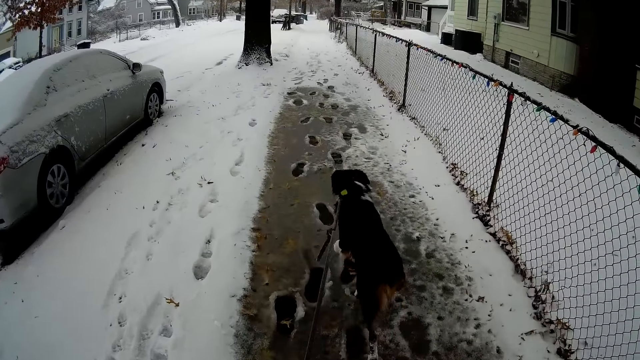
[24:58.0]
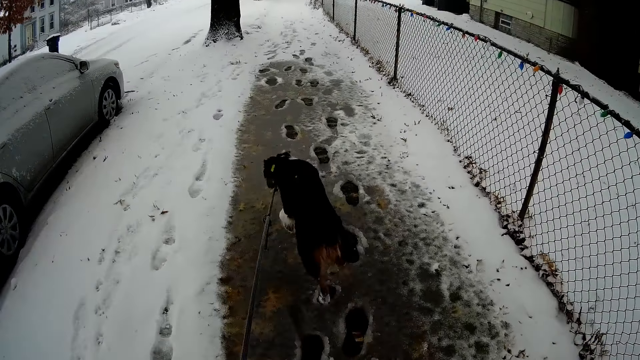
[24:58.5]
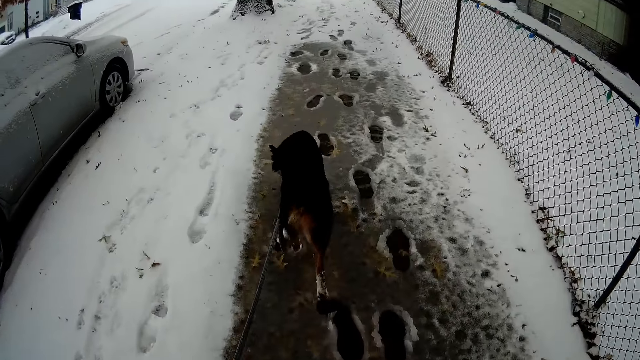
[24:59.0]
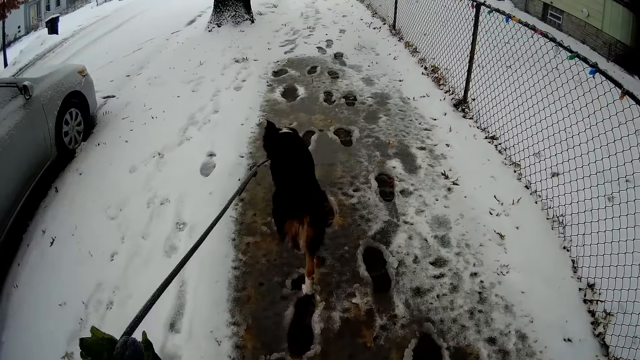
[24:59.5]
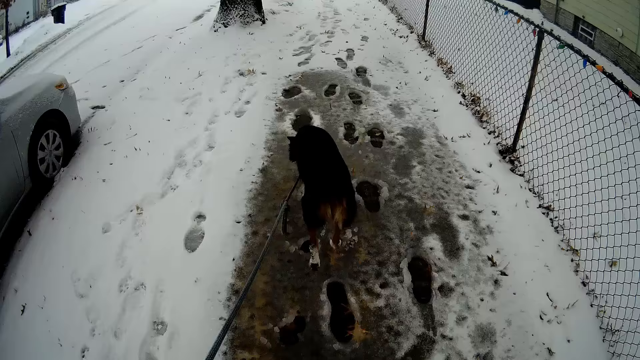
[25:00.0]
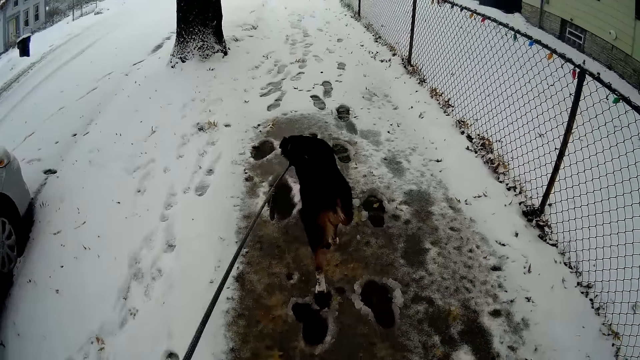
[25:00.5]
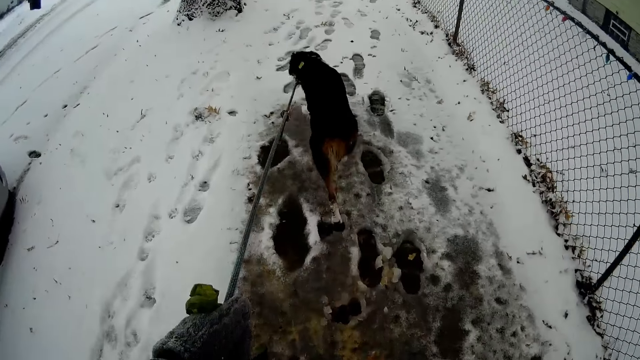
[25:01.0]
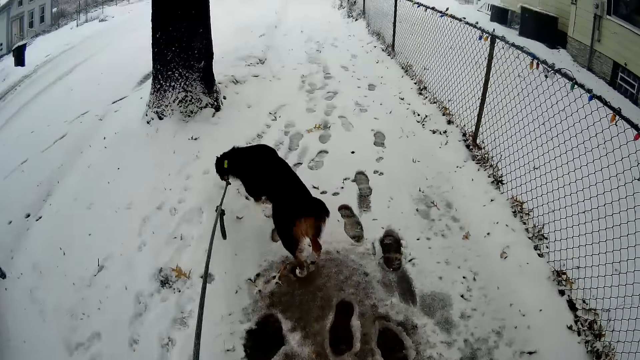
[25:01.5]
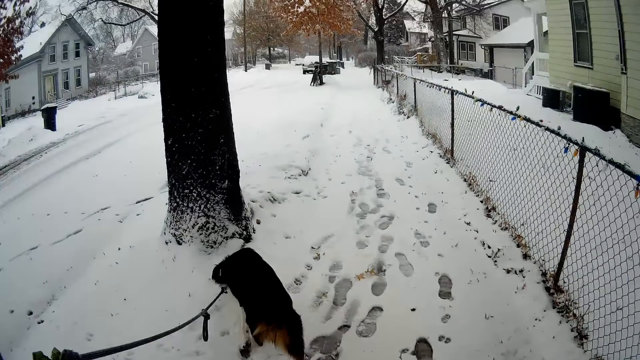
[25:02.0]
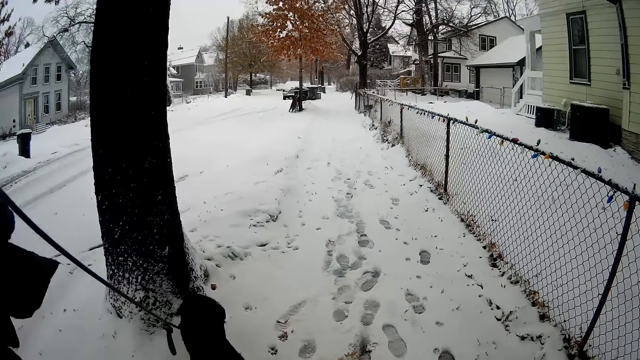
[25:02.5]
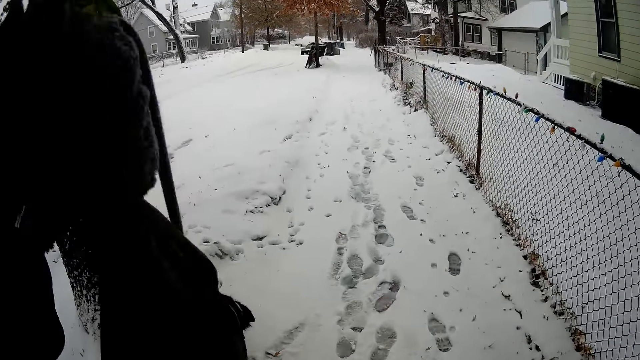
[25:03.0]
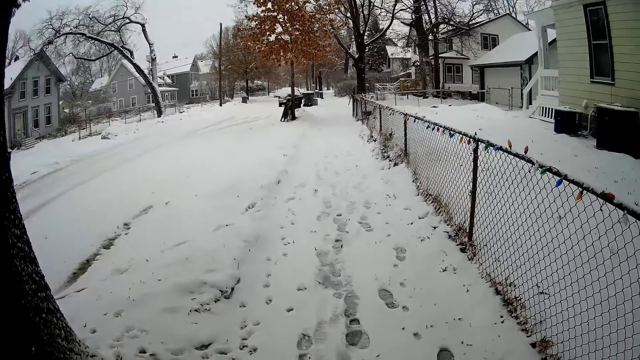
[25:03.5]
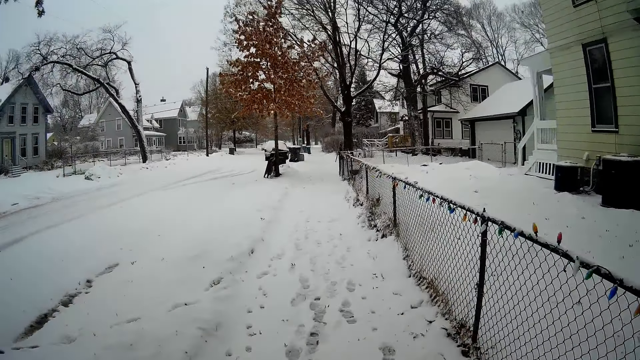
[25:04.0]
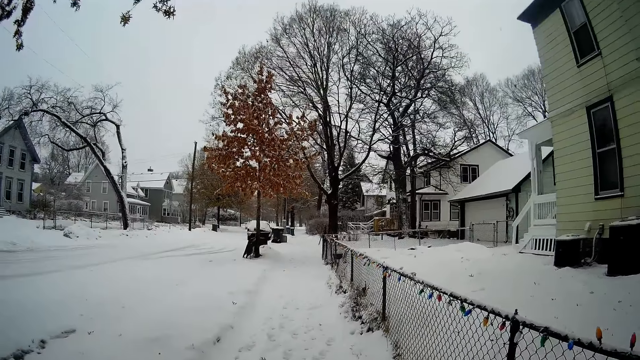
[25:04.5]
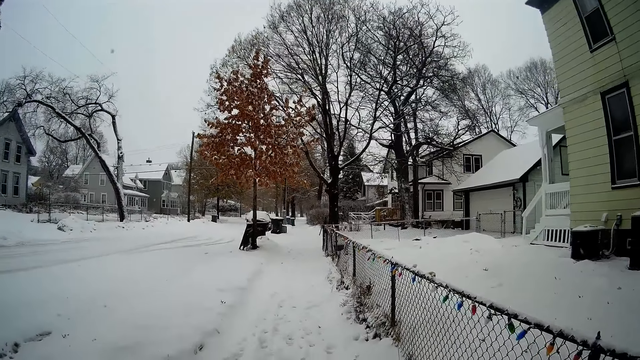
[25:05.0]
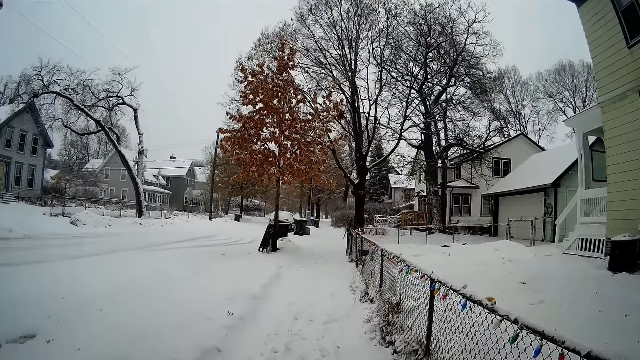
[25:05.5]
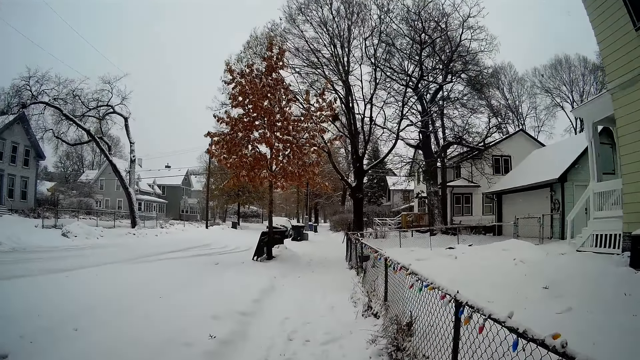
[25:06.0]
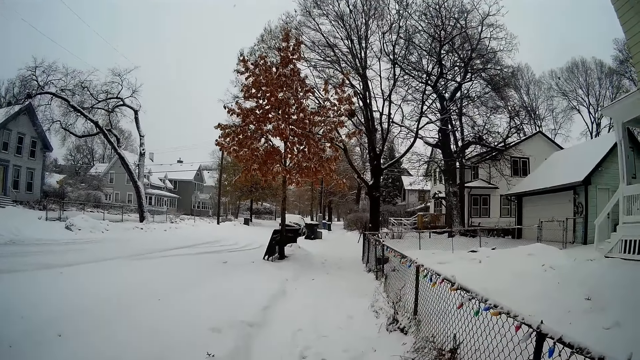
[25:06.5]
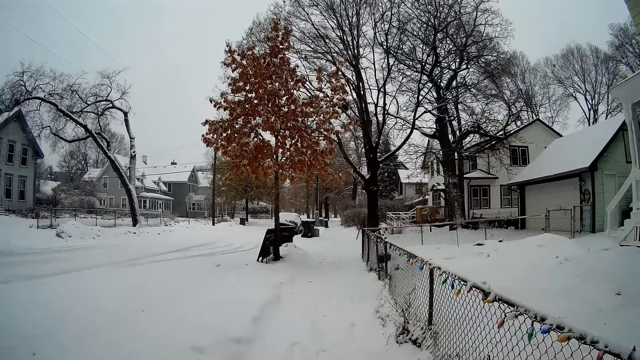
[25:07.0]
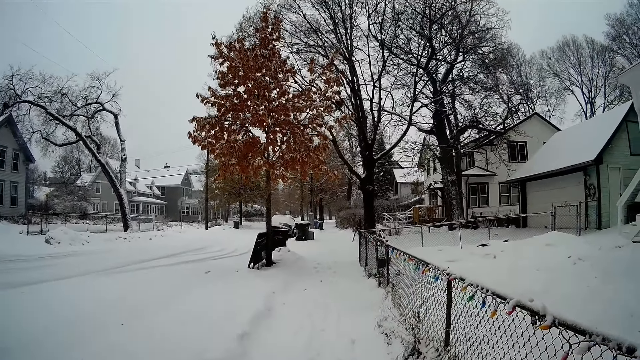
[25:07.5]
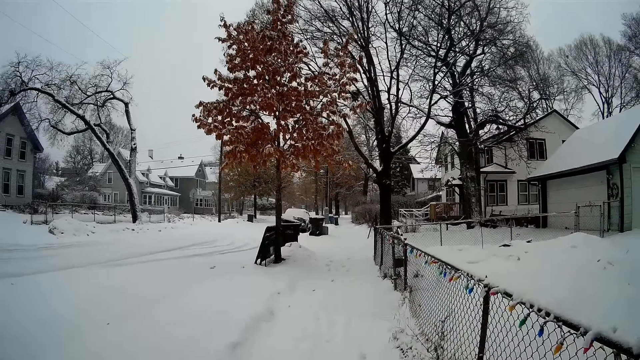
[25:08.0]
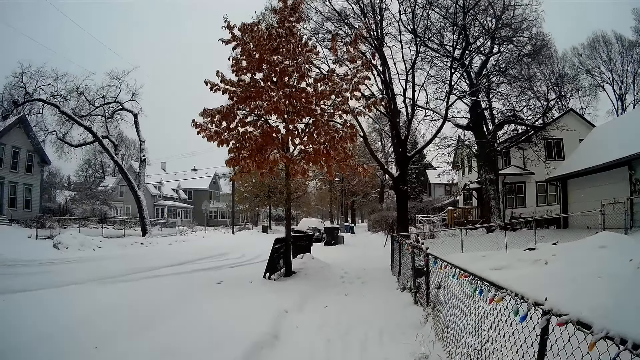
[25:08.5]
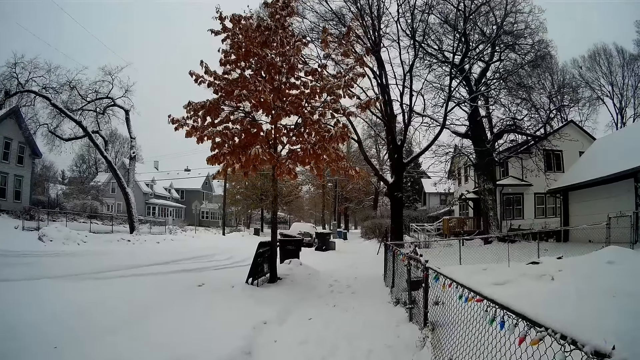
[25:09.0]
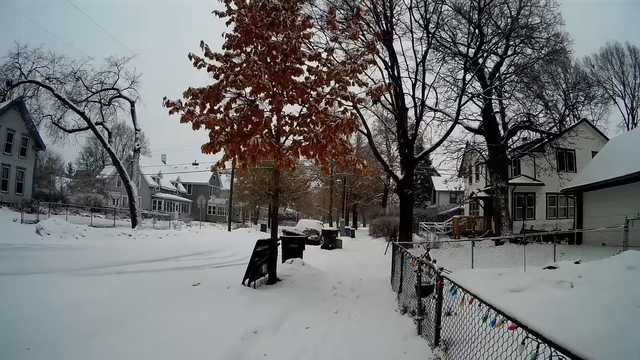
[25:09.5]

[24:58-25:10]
The dog walks towards a tree. The camera wearer lifts a rope up.

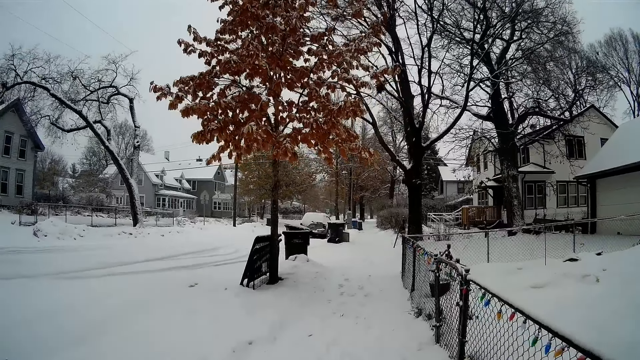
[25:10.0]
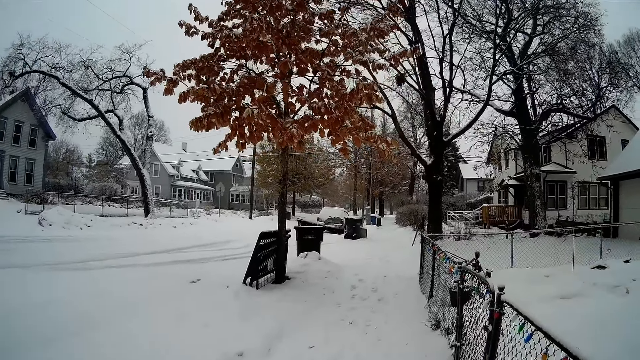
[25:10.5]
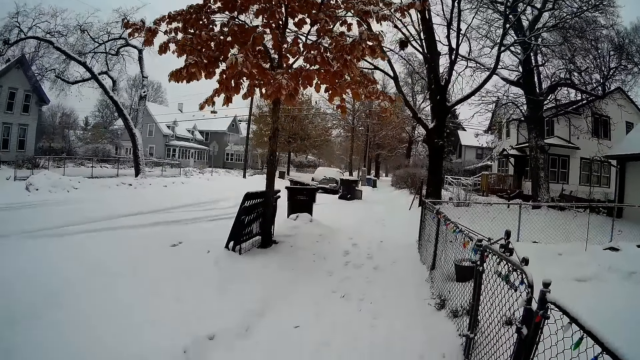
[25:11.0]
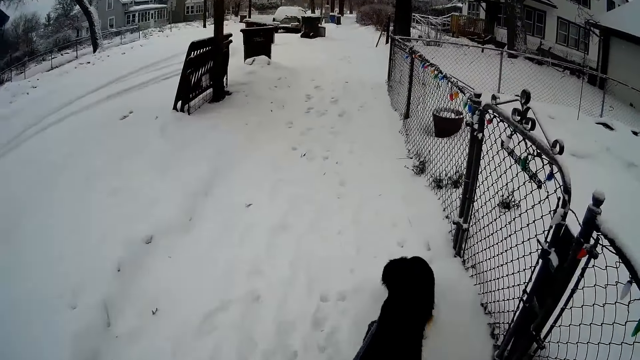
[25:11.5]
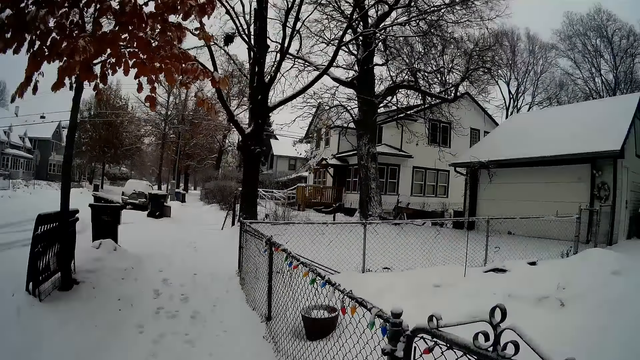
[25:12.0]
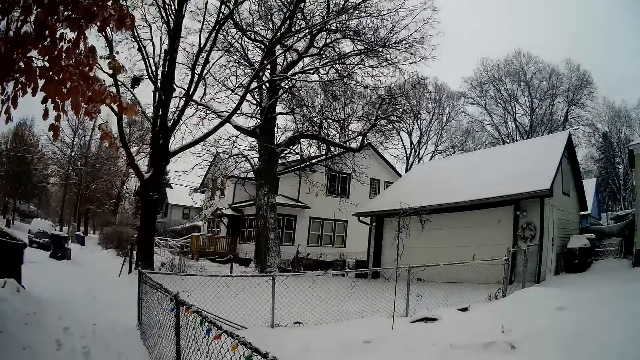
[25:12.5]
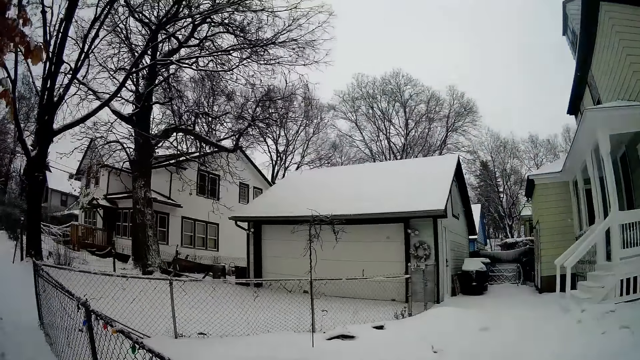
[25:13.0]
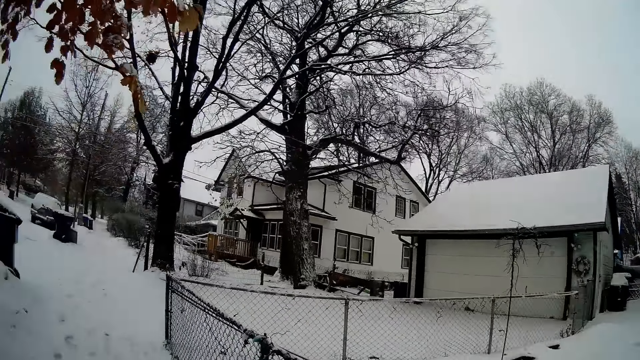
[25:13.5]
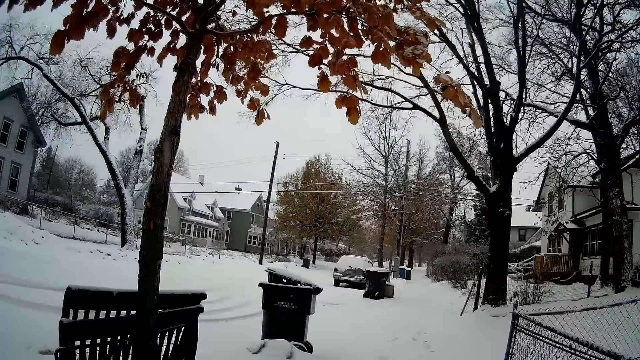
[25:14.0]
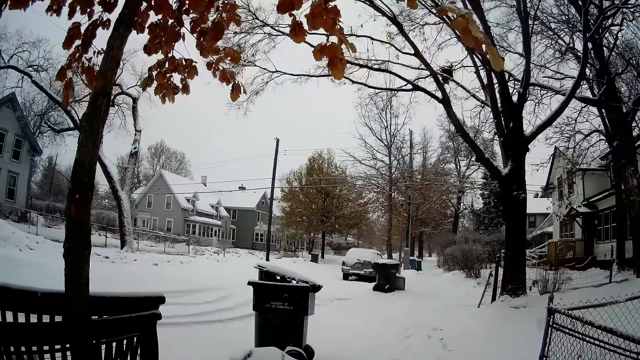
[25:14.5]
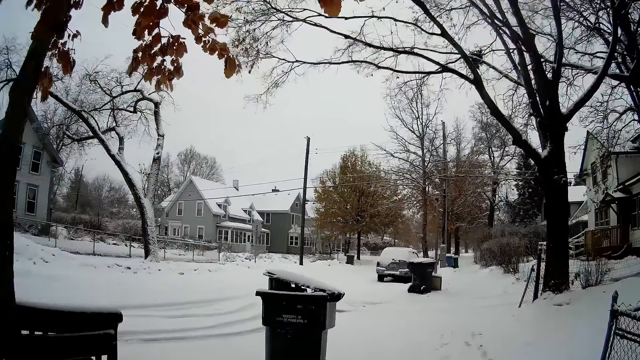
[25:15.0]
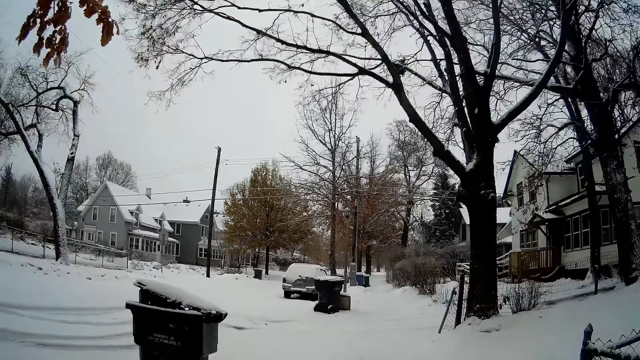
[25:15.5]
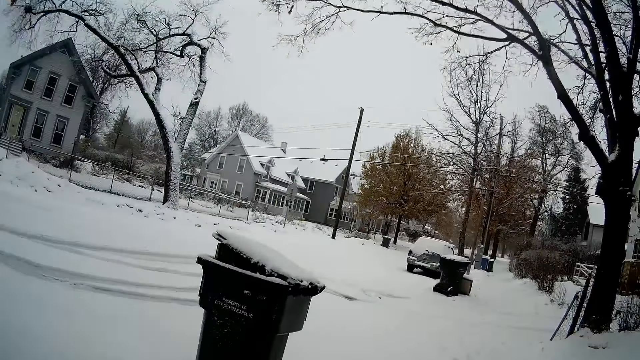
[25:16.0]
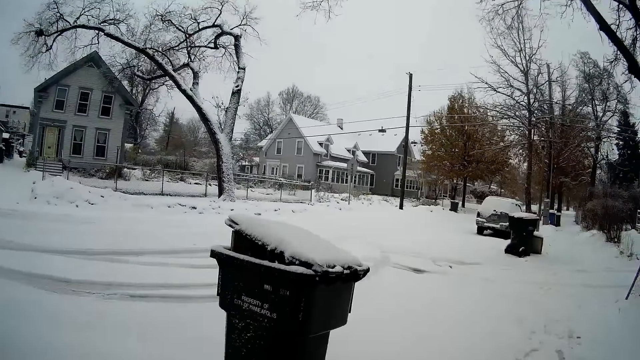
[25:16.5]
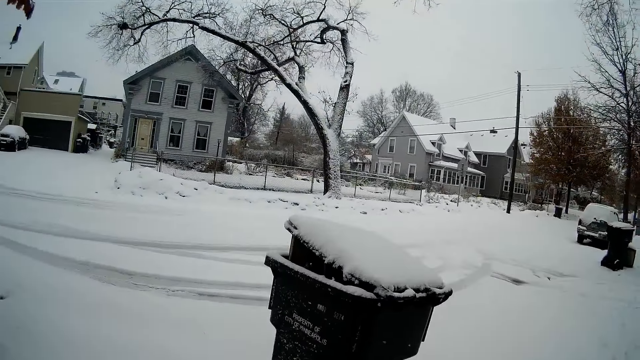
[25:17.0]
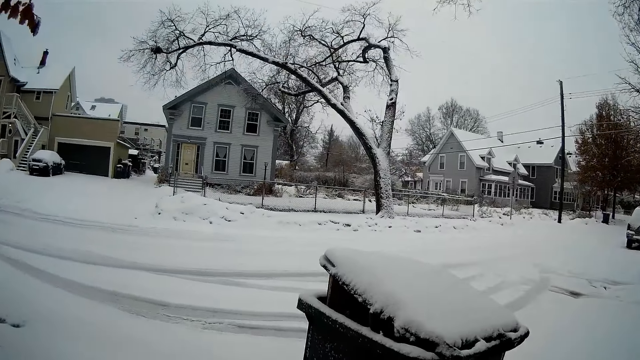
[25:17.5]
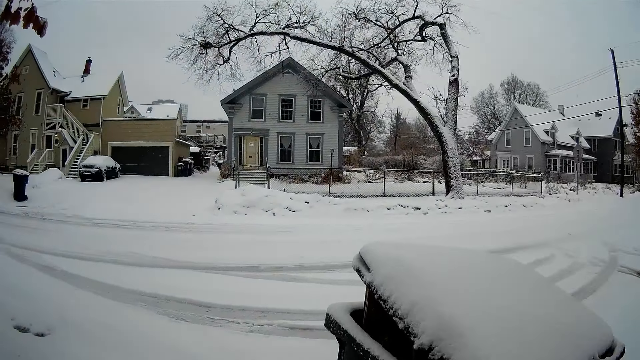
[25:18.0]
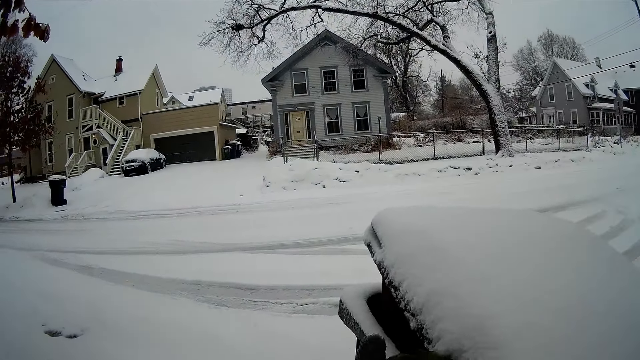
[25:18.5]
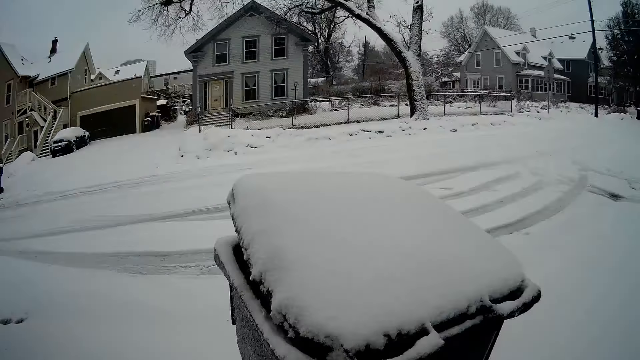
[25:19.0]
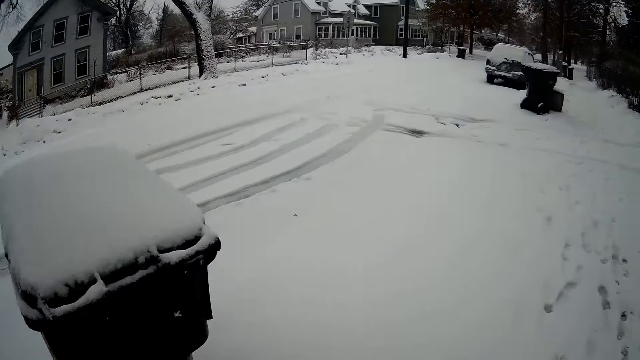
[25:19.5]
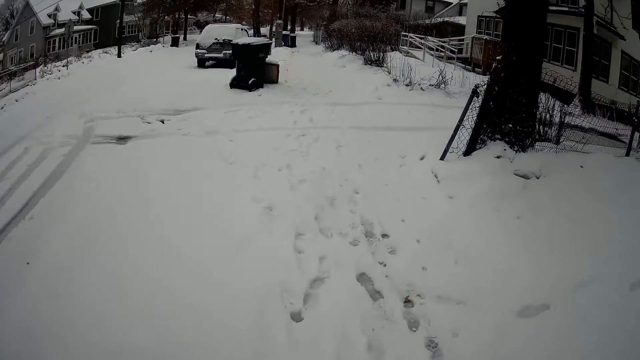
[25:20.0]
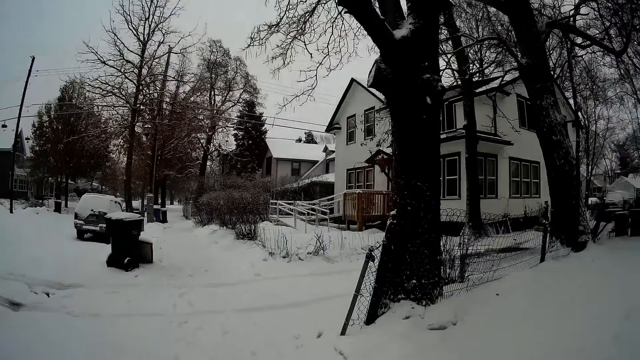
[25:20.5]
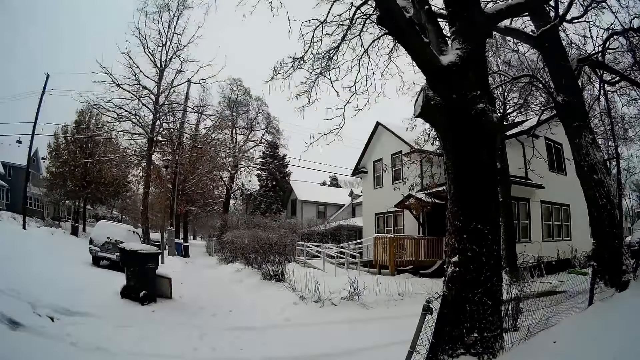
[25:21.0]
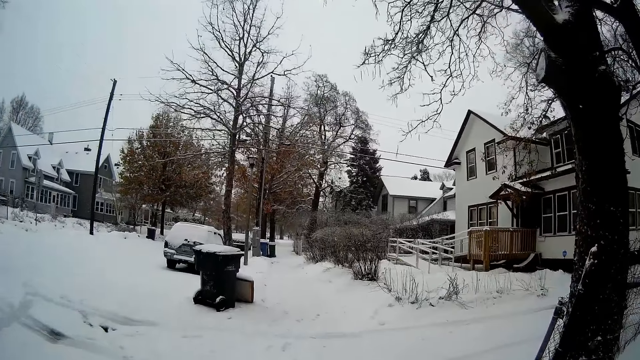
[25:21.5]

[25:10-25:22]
The camera wearer walks towards a trash can.
